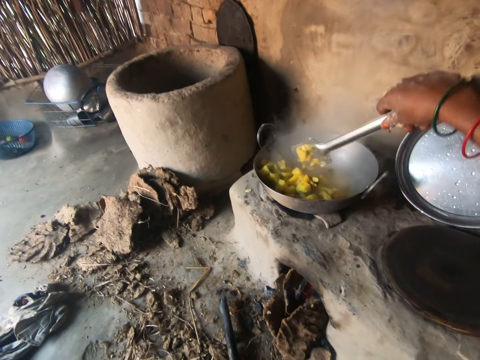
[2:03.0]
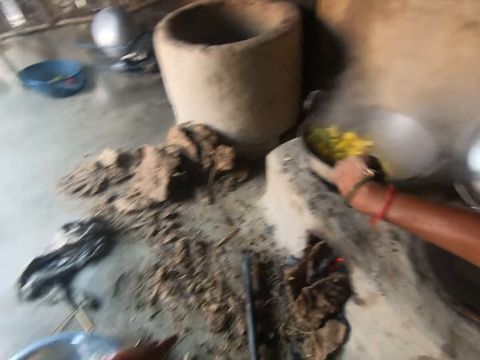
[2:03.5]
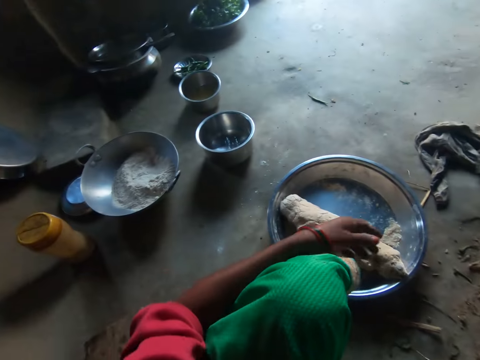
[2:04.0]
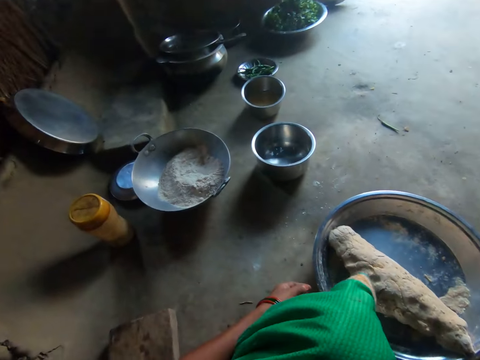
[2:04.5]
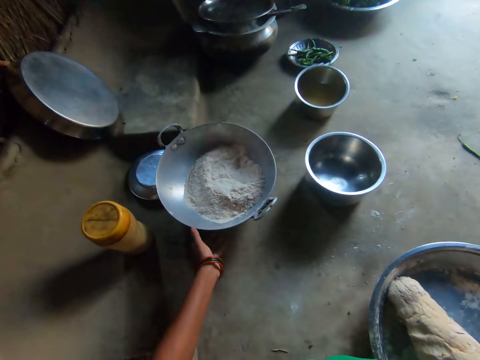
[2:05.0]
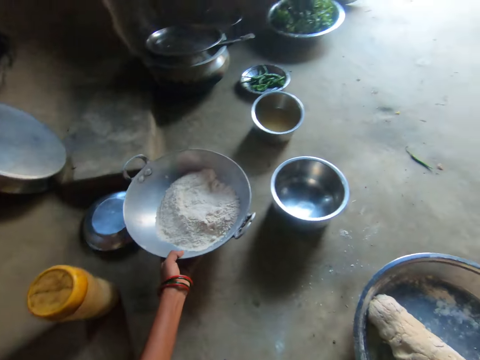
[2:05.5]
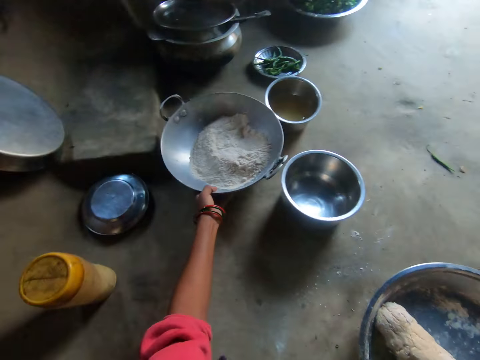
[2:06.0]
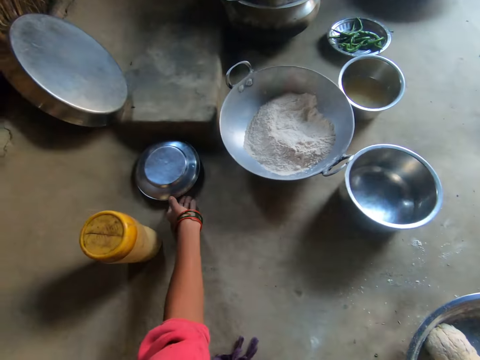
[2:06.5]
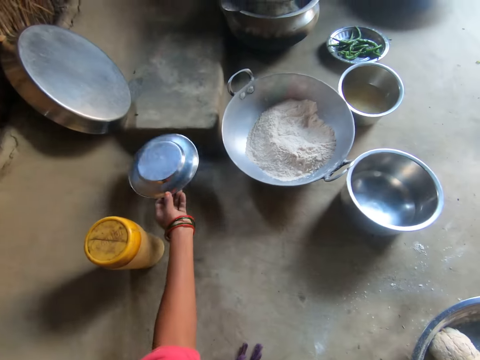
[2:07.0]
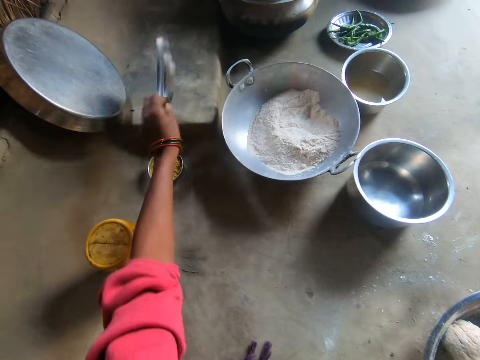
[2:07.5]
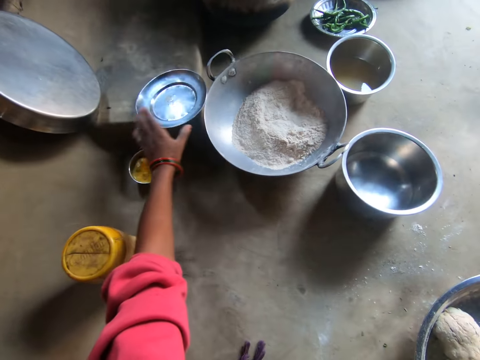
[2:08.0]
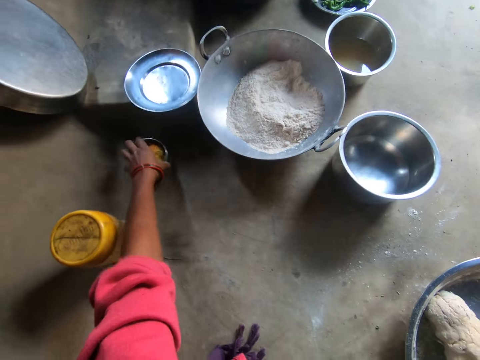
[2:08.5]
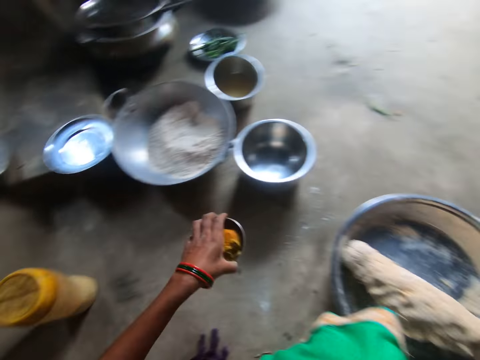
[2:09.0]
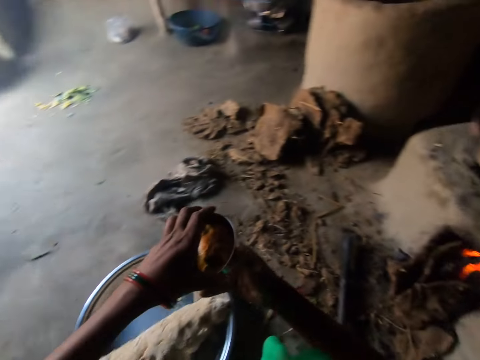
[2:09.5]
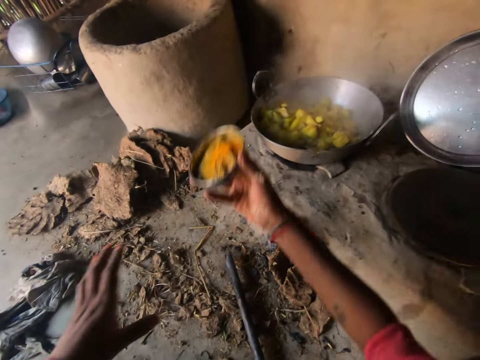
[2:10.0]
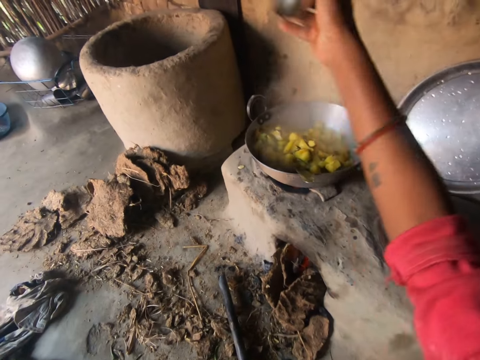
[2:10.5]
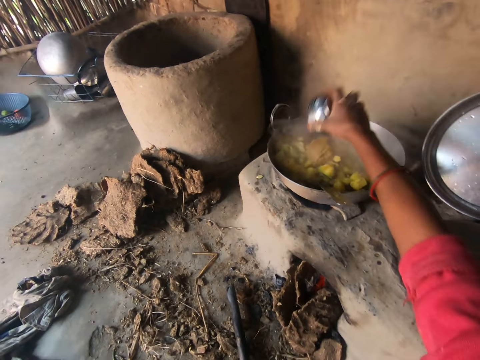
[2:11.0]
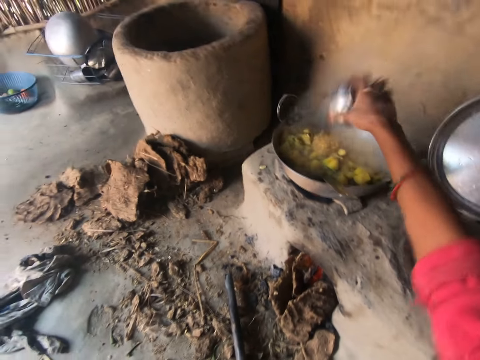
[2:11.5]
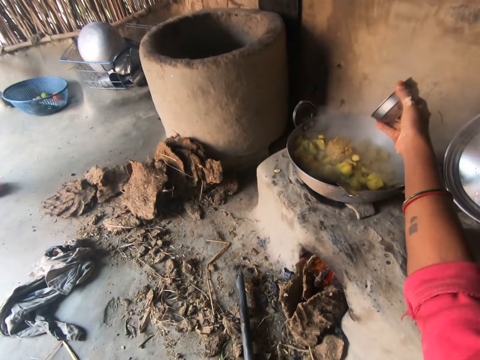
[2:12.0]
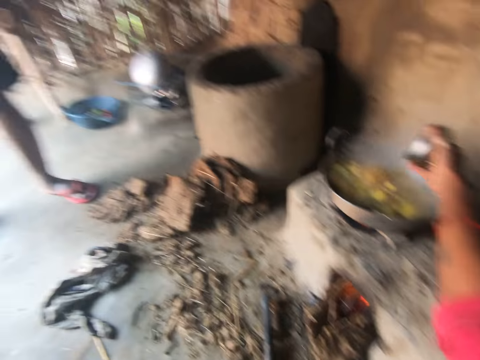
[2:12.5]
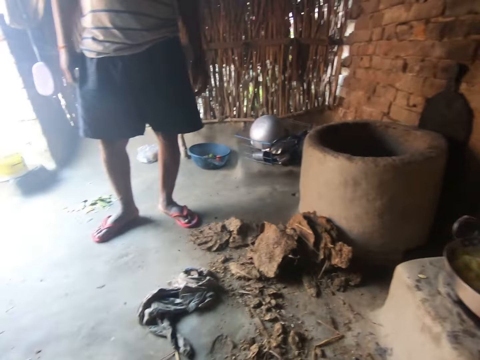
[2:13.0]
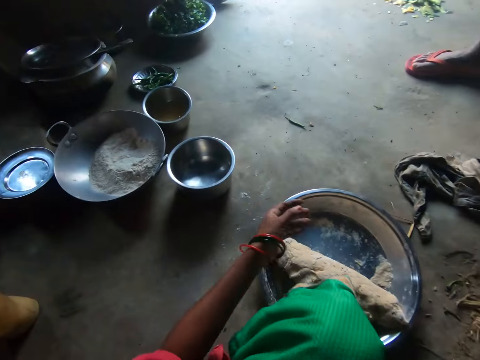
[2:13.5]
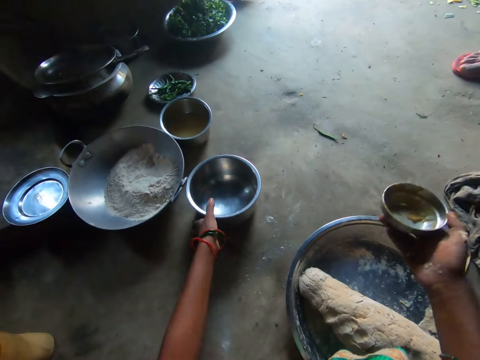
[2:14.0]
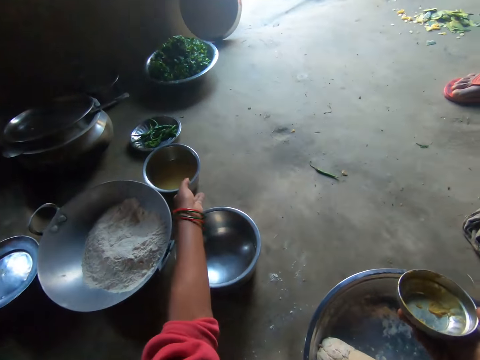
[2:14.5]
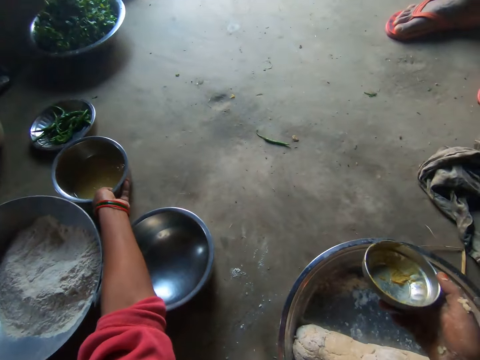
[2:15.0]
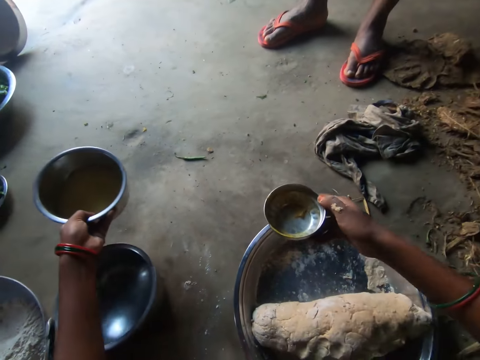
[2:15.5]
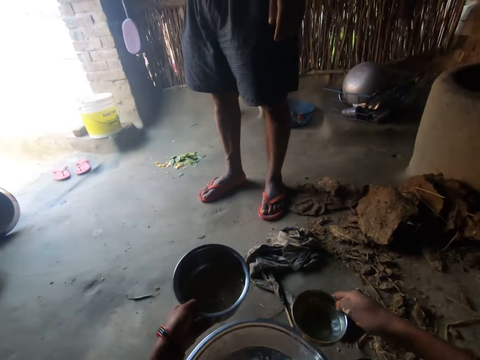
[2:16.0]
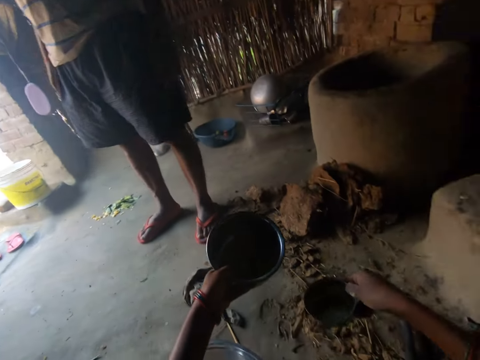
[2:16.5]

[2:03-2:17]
The camera wearer displaces a frying pan. She adjusts a pot on the floor with her left hand. She adjusts a plate on the floor with her left hand. She takes the plate. She puts the plate on a stone. She picks up the plate from the floor with her left hand. She pours food from the plate into the pot. She interacts with a man. The man stands near the camera wearer. The camera wearer picks up the plate from the floor with her left hand. She takes the pot.

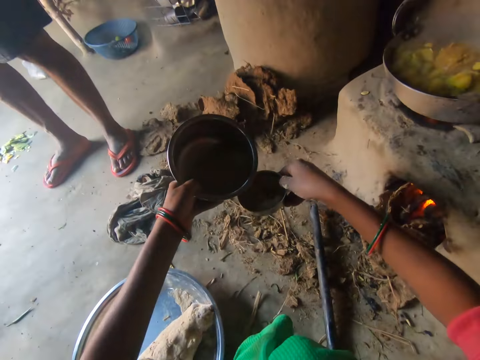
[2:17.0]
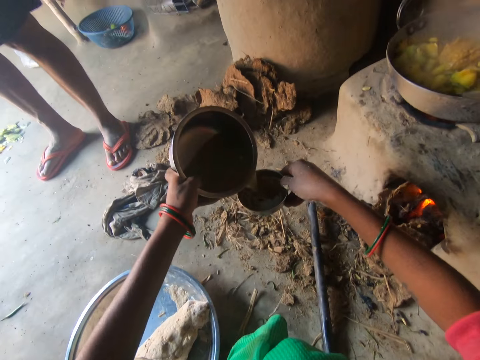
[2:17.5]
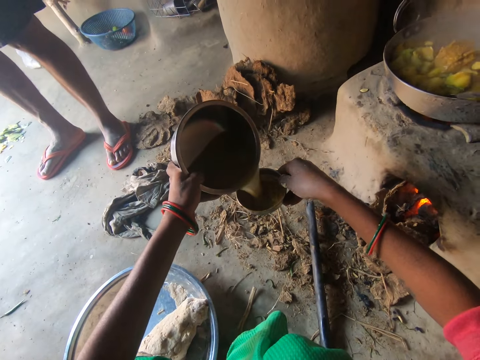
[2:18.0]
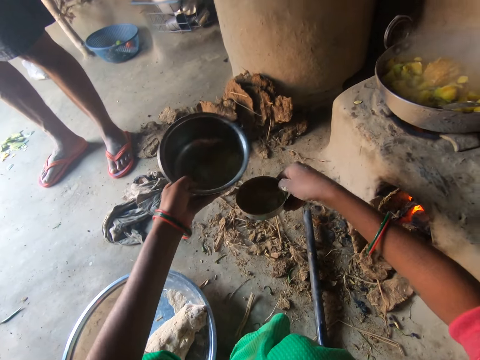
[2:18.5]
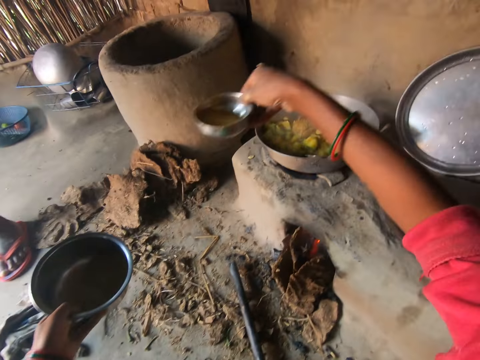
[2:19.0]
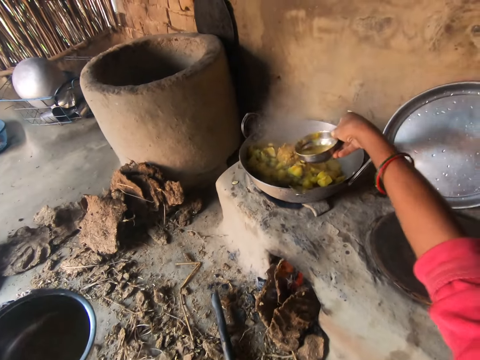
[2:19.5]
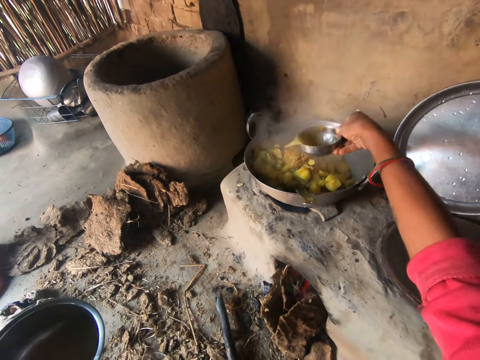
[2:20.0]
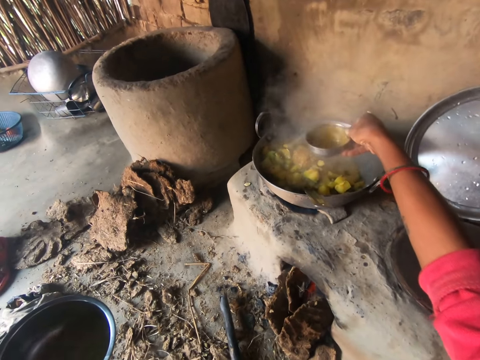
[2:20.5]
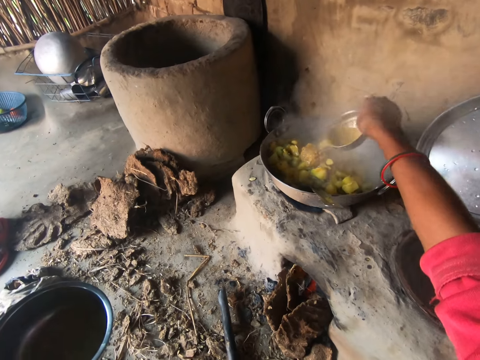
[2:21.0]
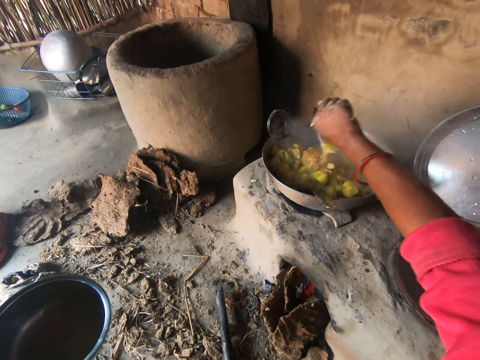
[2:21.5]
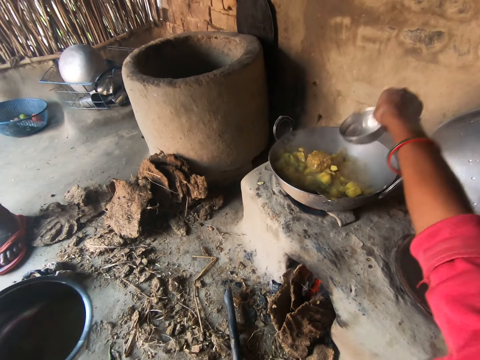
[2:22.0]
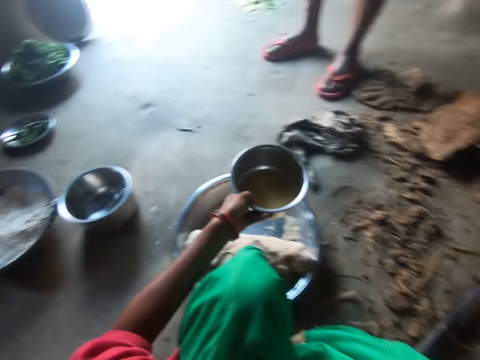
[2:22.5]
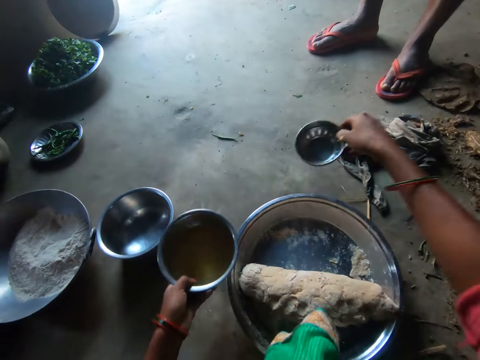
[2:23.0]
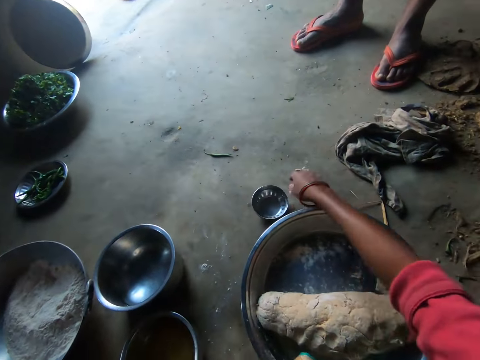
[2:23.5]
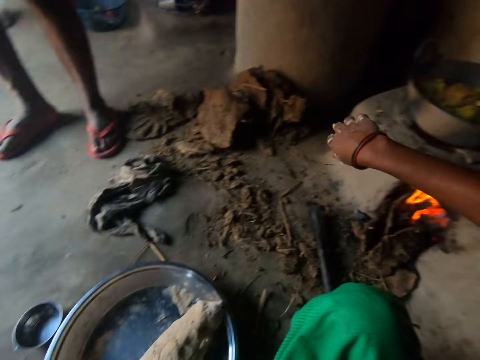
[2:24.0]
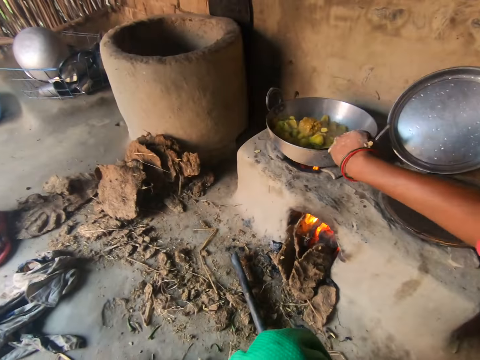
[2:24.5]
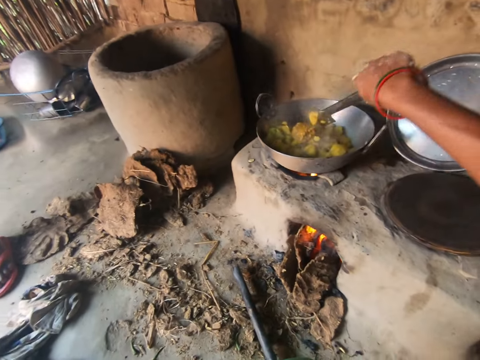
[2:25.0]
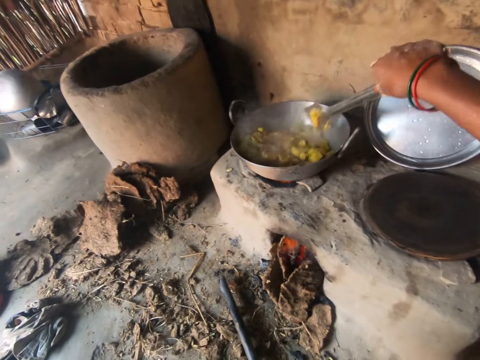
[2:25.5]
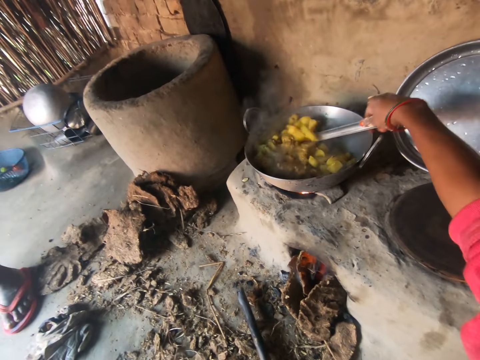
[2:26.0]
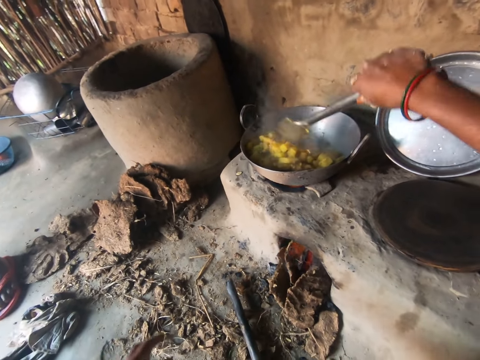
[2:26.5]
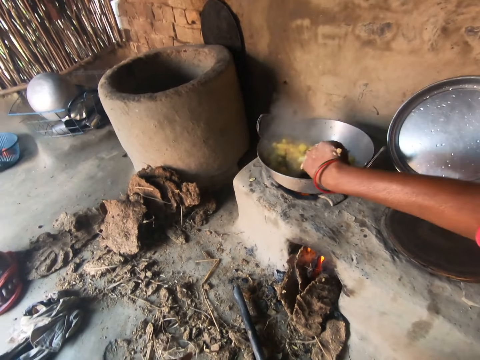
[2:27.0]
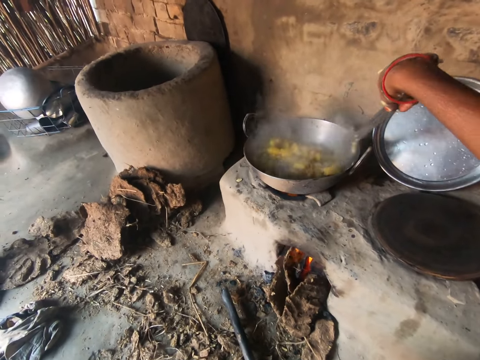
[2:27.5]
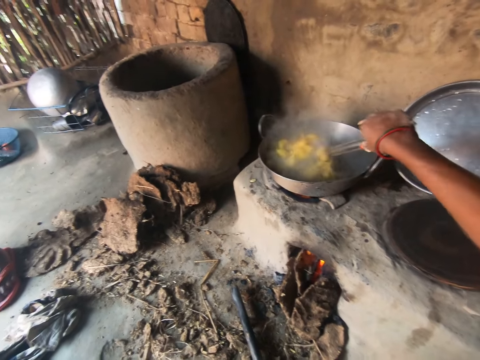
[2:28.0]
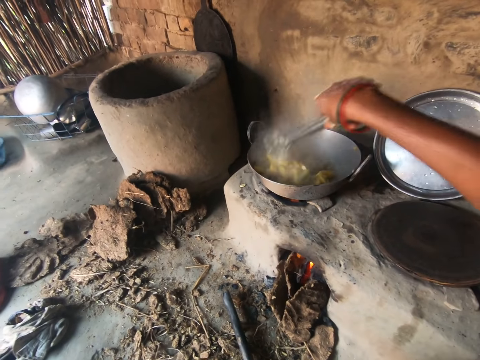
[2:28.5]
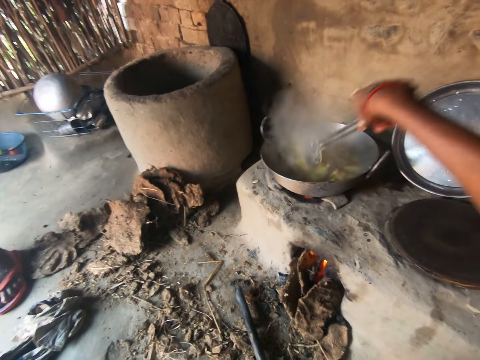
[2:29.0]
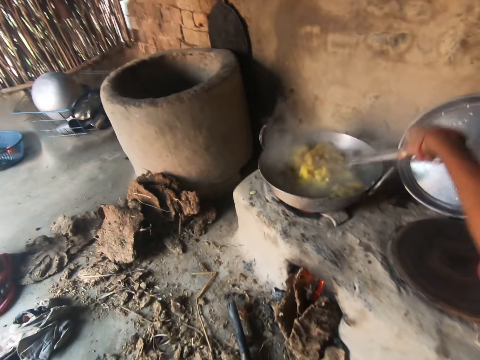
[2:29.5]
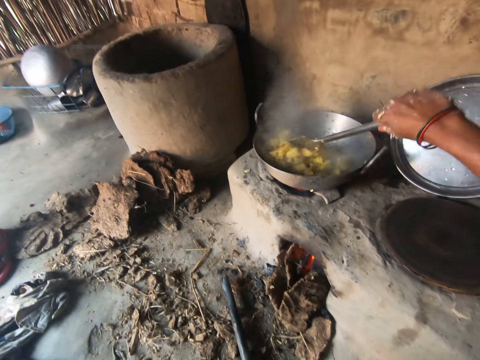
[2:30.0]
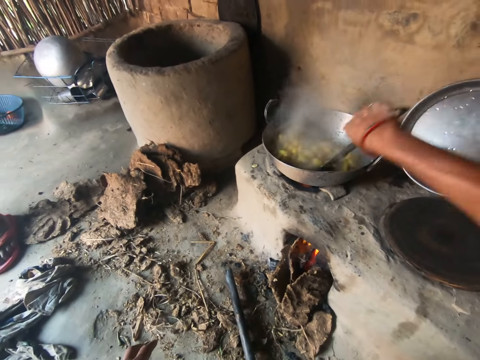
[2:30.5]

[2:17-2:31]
The camera wearer pours liquid from the plate into another plate. She pours the liquid into the pot with the plate in her right hand. She drops the plate on the floor with her right hand. She picks up the spoon from the pot with her right hand. She stirs the food on fire with the spoon in her right hand.
